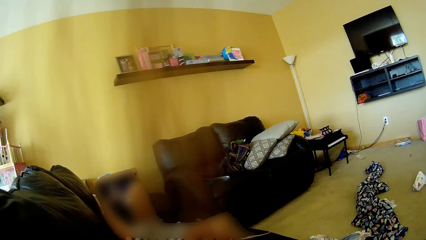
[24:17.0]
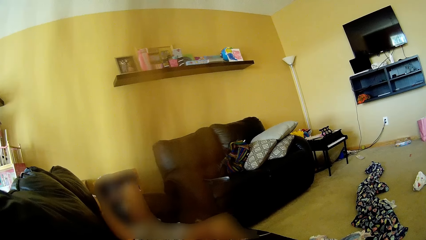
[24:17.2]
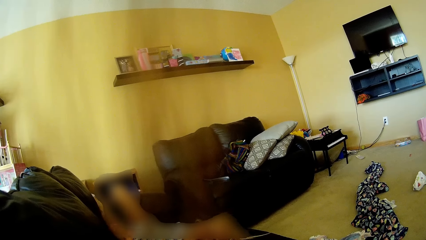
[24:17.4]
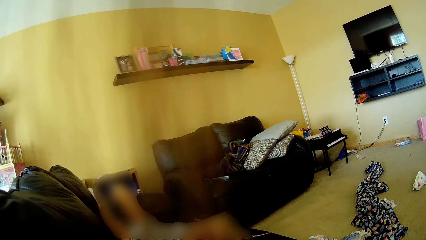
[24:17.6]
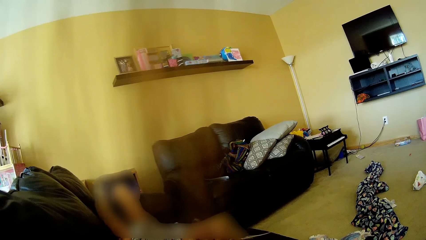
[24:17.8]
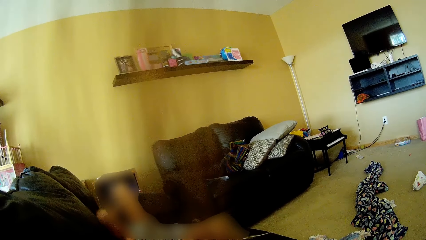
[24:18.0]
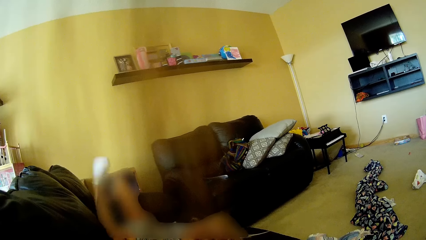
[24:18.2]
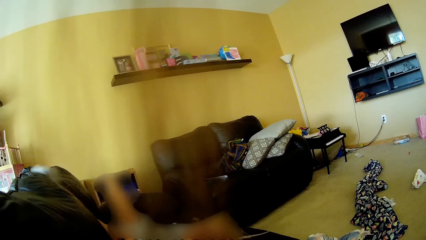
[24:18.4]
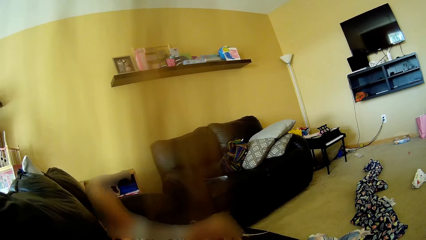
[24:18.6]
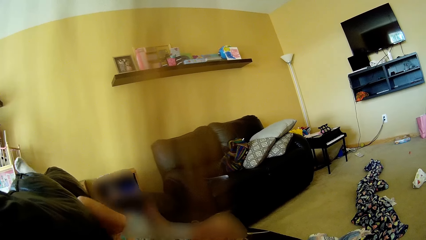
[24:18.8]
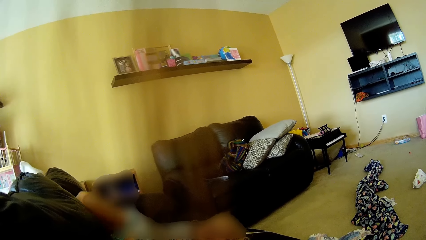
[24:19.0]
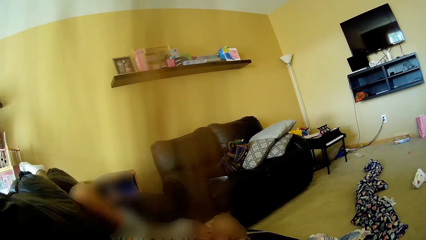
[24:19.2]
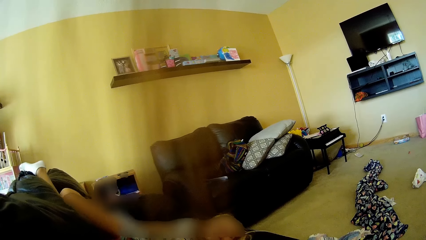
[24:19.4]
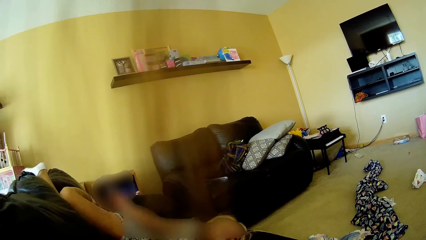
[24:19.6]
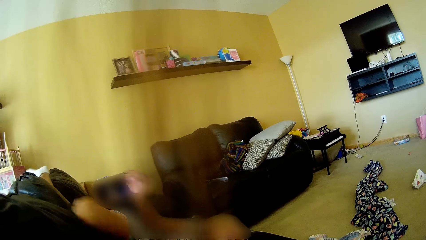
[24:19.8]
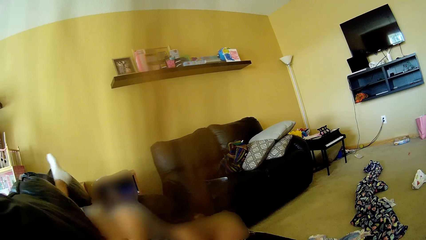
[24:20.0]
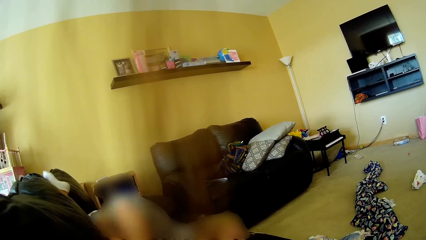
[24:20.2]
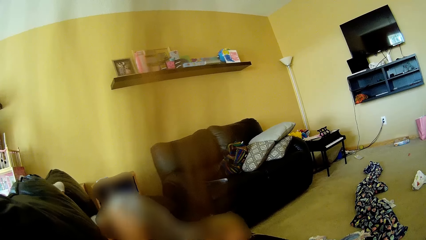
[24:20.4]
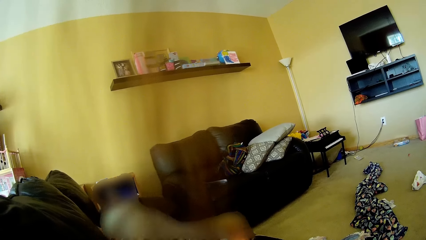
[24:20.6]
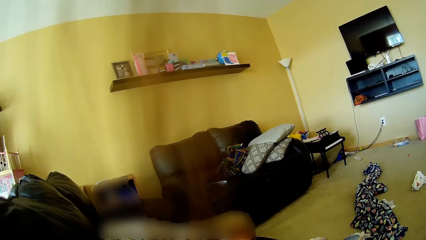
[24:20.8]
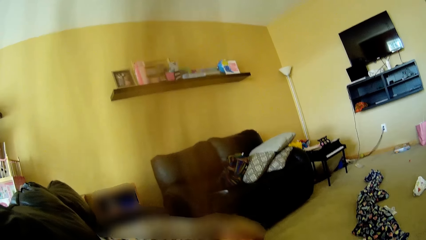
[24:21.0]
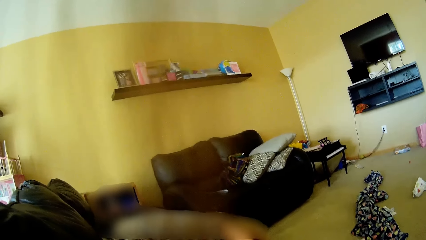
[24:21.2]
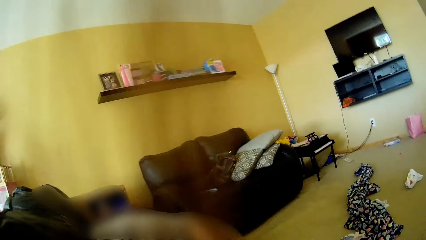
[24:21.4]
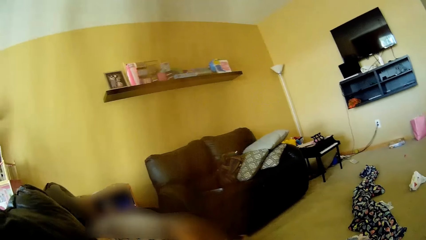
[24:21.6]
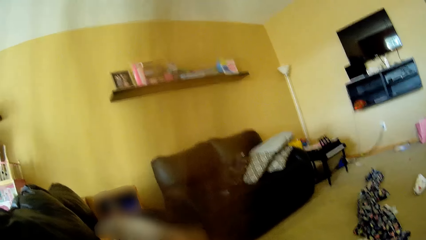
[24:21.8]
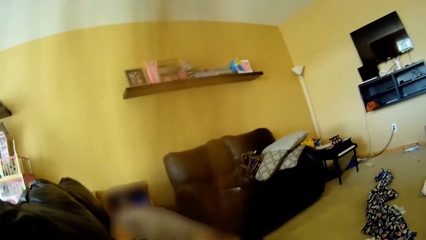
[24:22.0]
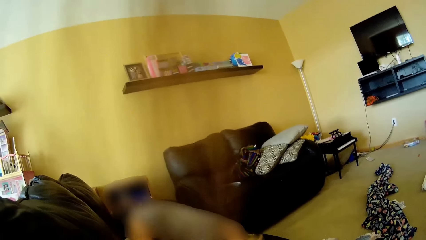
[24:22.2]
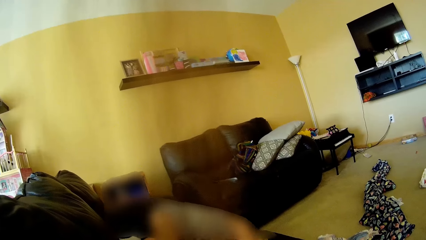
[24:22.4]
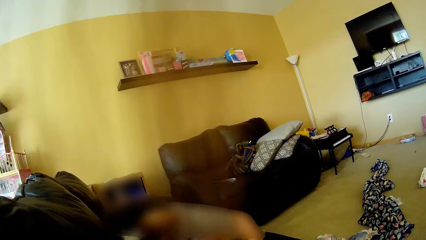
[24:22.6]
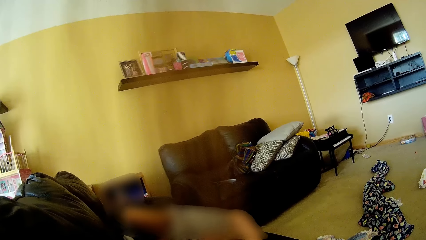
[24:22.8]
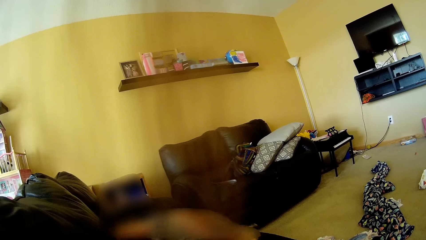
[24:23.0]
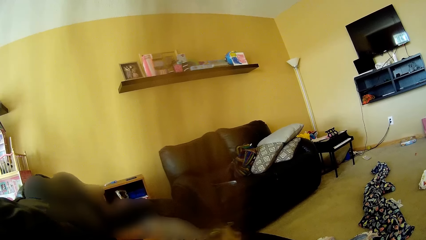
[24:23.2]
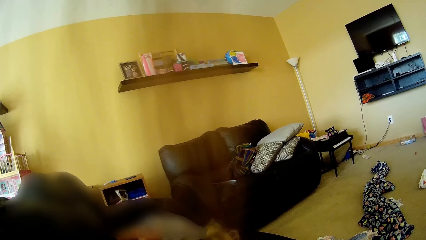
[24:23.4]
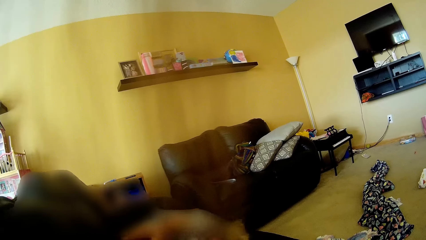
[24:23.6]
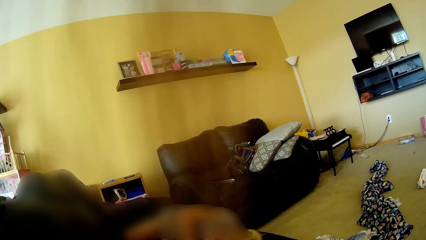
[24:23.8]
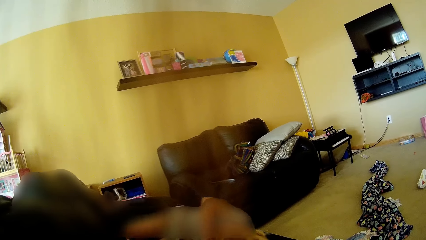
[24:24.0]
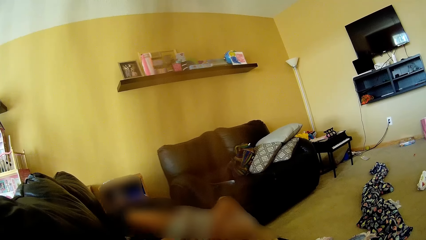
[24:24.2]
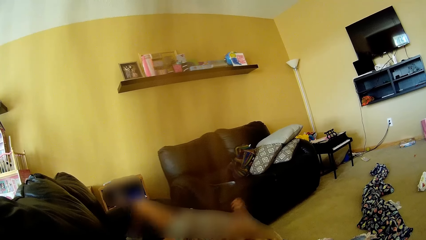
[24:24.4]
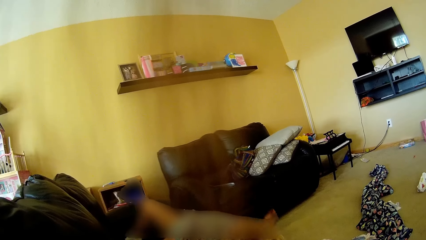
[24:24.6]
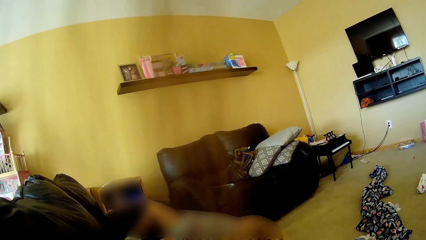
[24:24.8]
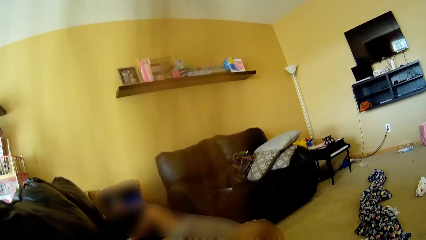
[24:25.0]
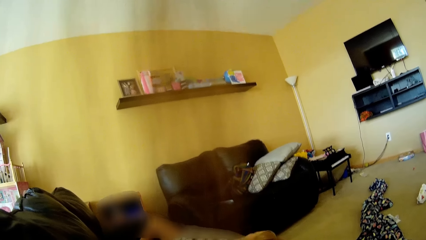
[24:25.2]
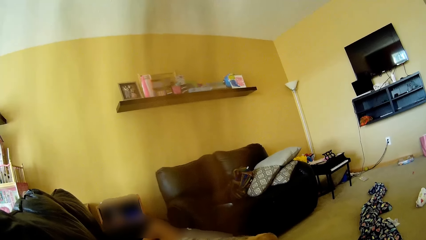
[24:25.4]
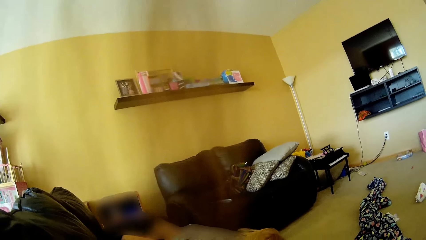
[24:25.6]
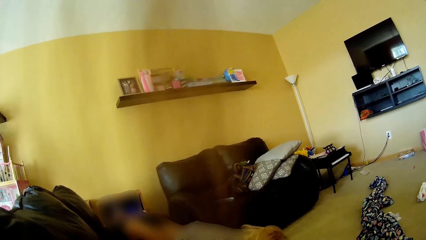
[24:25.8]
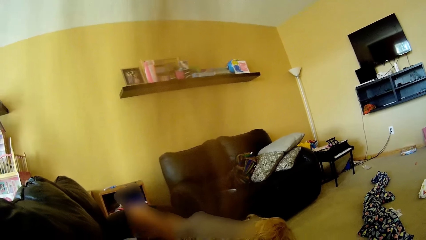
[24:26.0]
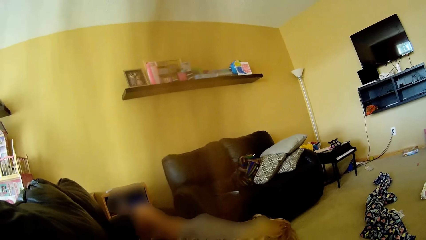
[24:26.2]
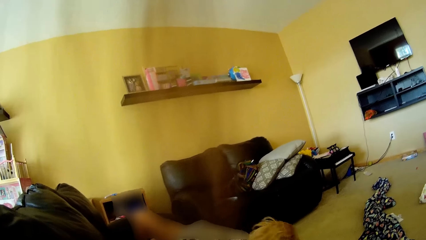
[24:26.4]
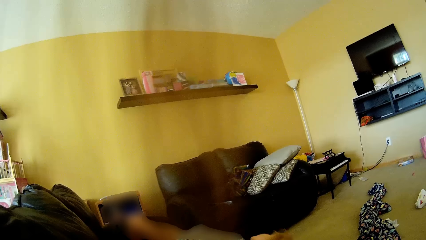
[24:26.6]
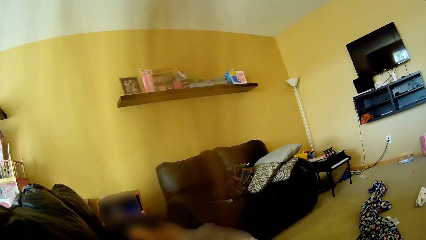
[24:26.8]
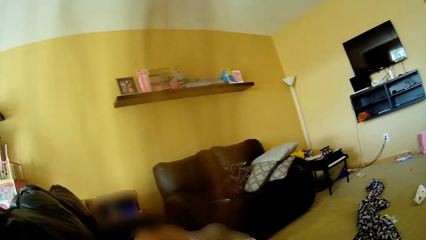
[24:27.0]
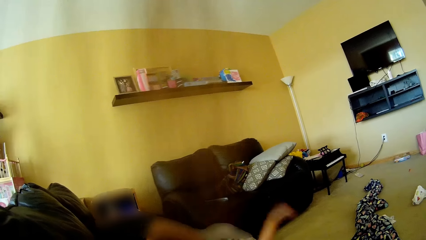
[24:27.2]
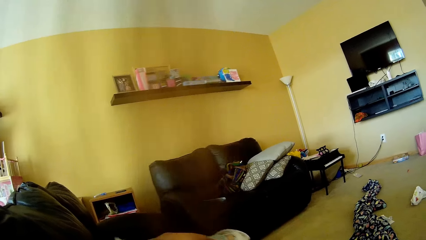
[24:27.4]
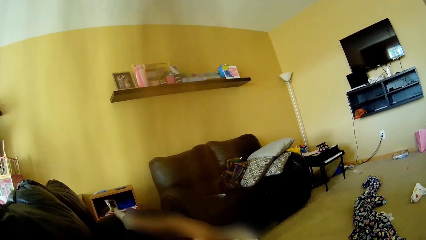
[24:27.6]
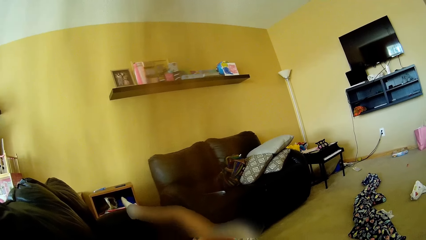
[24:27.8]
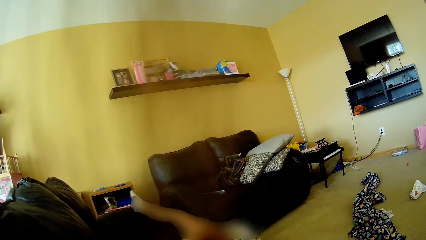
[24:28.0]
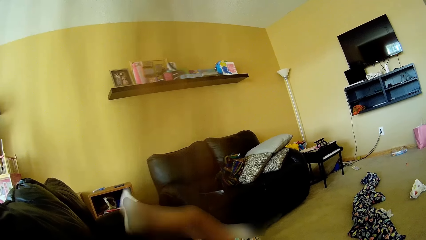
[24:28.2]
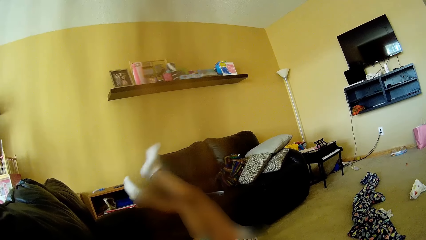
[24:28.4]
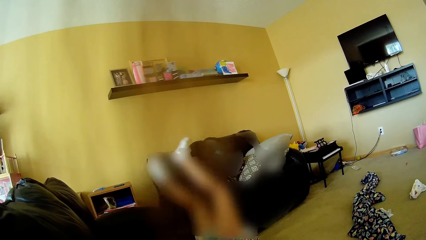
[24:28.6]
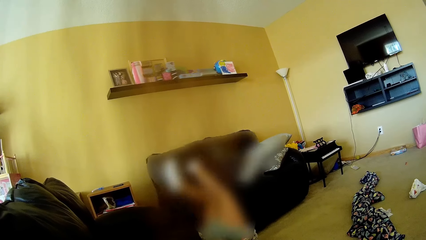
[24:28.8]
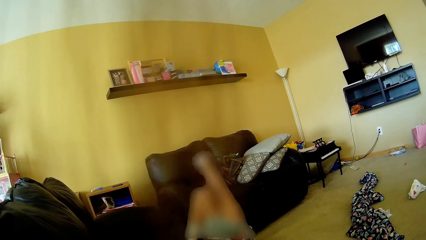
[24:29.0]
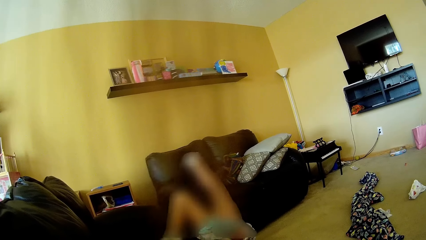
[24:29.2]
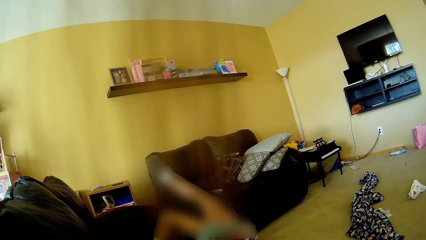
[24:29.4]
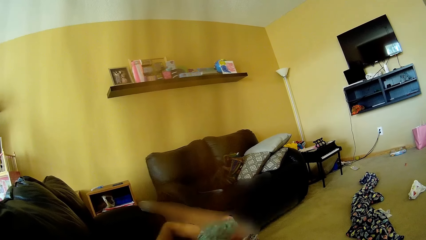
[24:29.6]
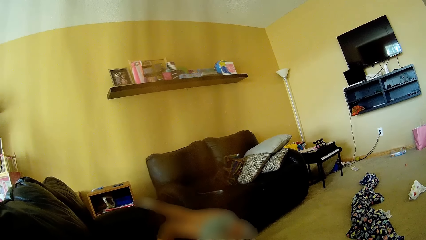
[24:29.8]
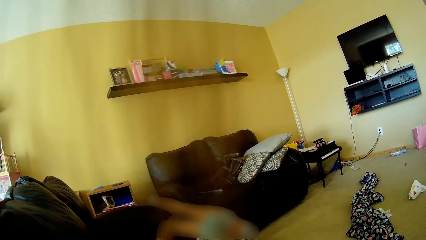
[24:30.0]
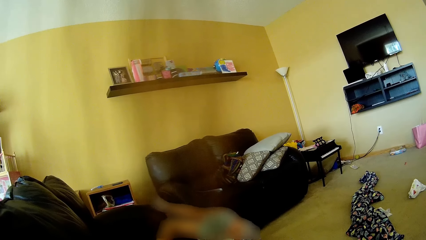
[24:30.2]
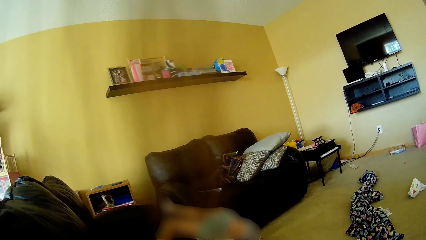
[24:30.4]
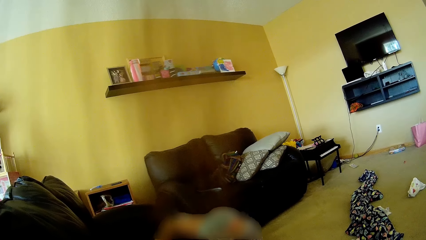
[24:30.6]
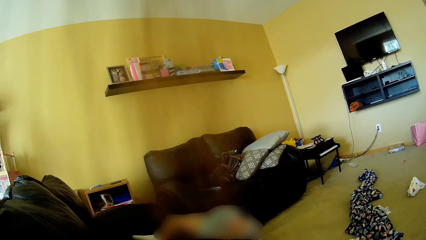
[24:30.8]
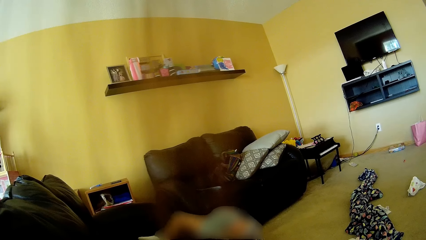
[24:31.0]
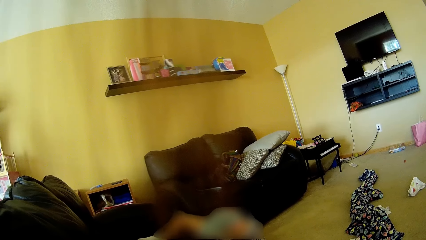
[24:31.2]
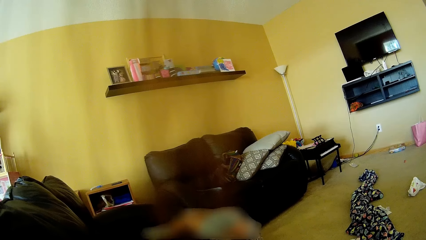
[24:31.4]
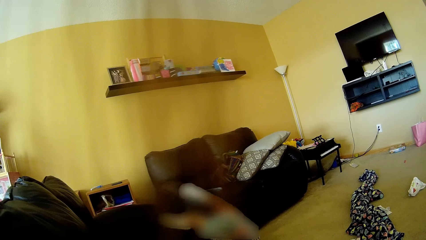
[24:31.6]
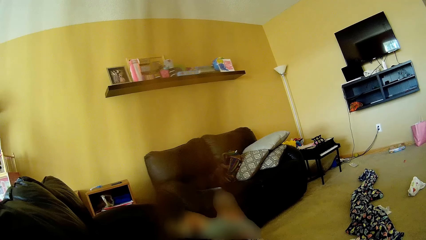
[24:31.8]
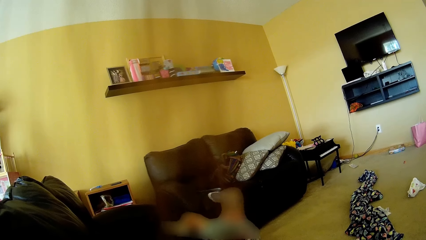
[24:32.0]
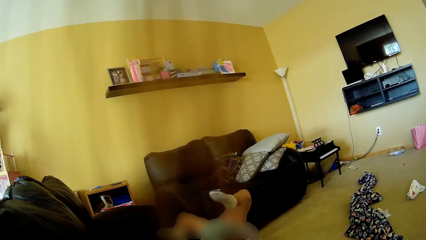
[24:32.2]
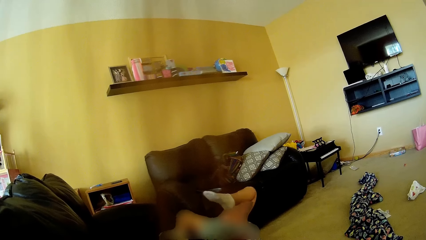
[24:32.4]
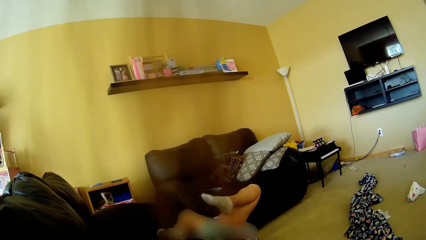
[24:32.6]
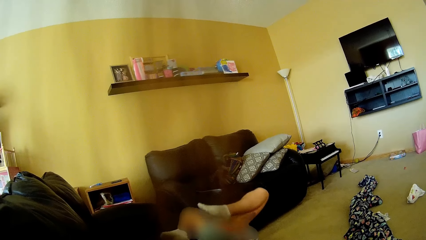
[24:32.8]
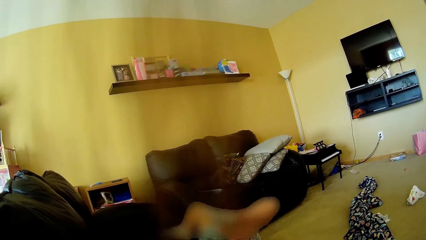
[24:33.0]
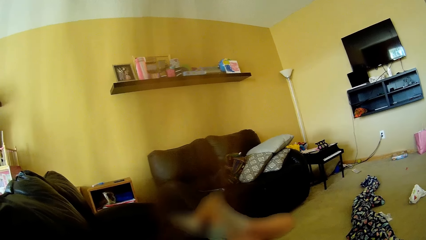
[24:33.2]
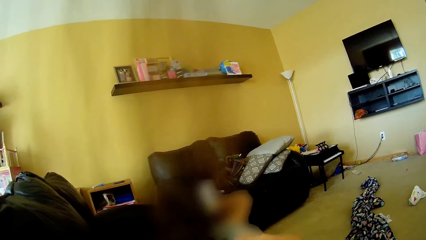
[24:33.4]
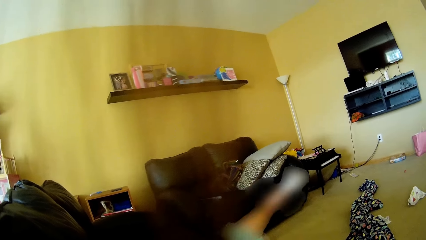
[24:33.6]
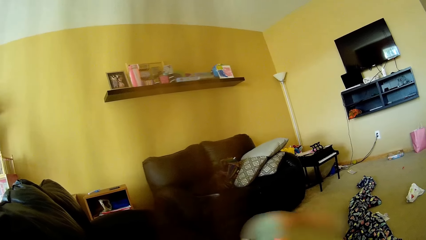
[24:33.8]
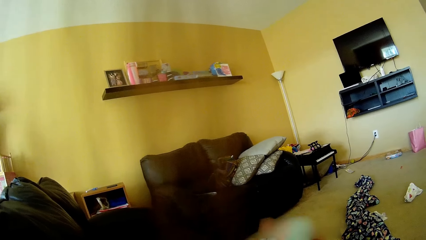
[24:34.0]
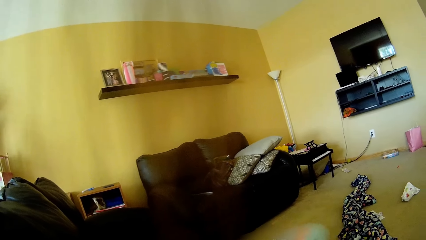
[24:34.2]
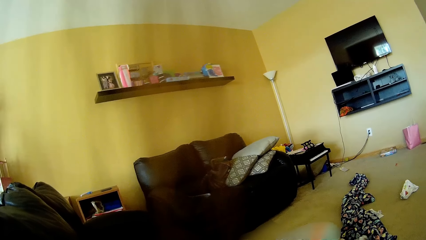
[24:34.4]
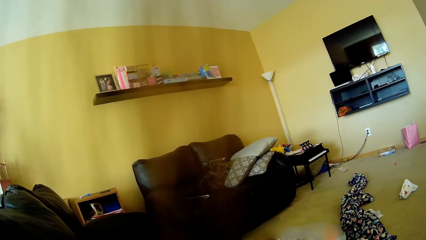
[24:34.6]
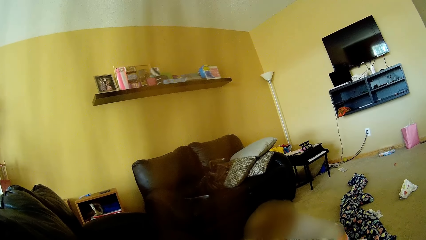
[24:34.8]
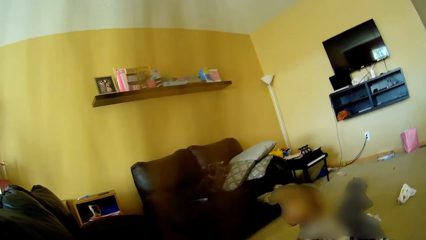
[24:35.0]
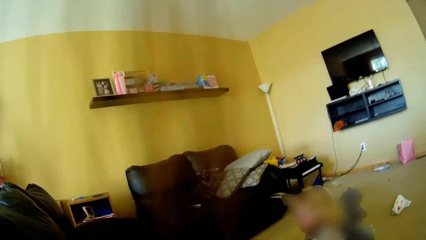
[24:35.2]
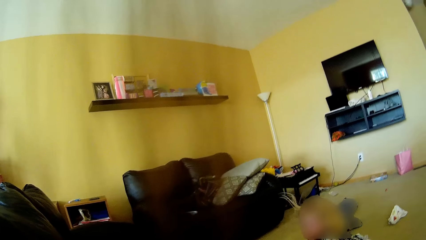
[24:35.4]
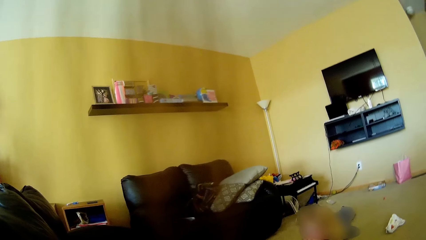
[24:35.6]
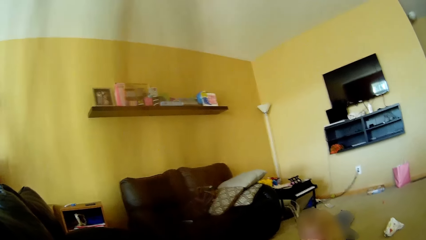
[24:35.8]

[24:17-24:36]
The girl places her right thigh on the backrest of the couch. The girl places both knees on the couch. The girl places her back on the floor of the room. The girl places both legs on the floor of the living room. The girl kneels down on the floor of the living room.
